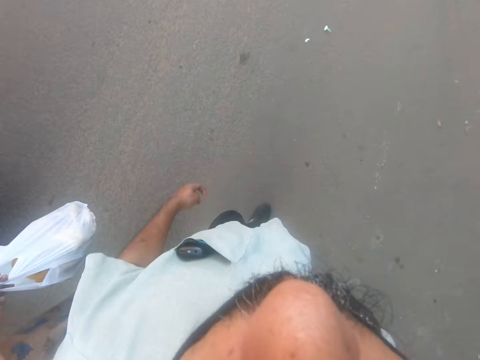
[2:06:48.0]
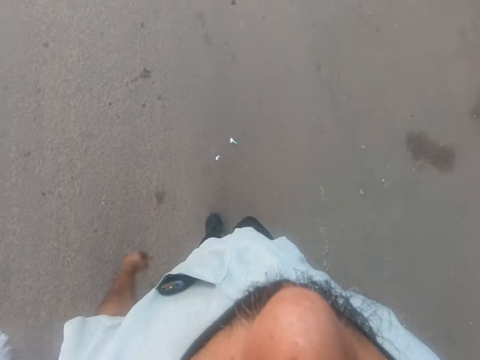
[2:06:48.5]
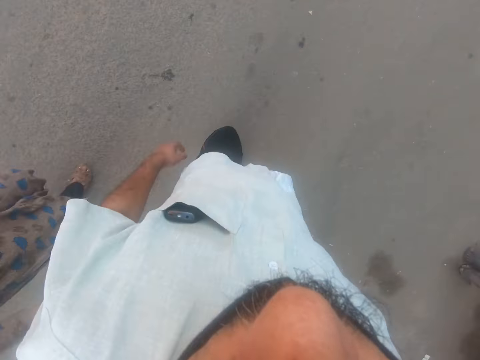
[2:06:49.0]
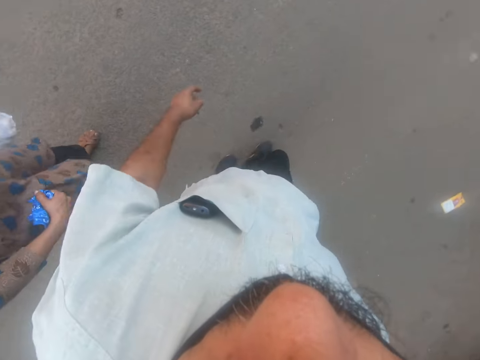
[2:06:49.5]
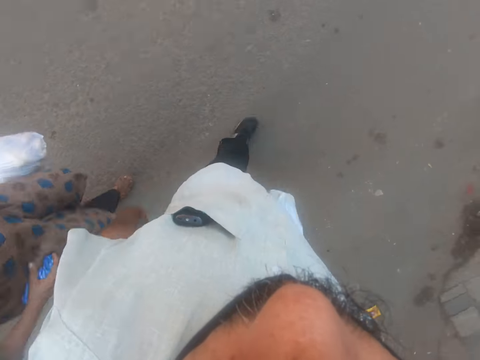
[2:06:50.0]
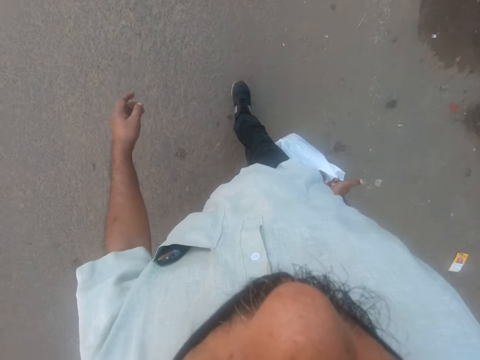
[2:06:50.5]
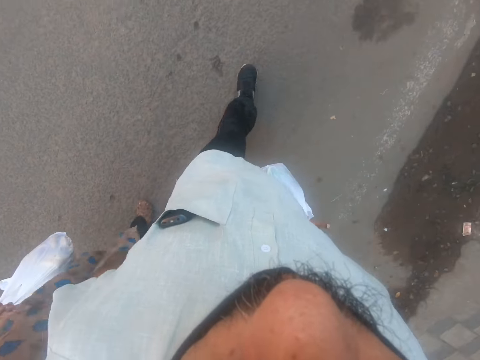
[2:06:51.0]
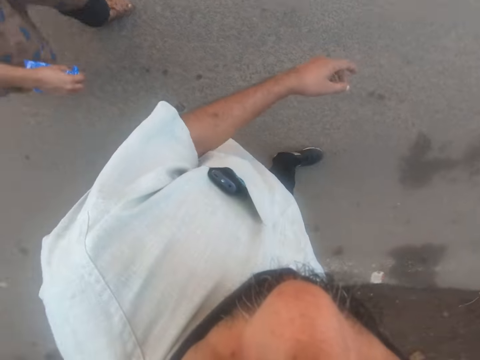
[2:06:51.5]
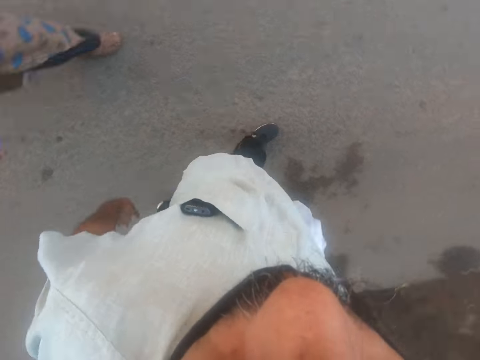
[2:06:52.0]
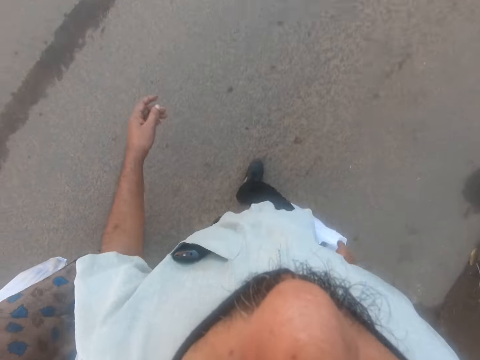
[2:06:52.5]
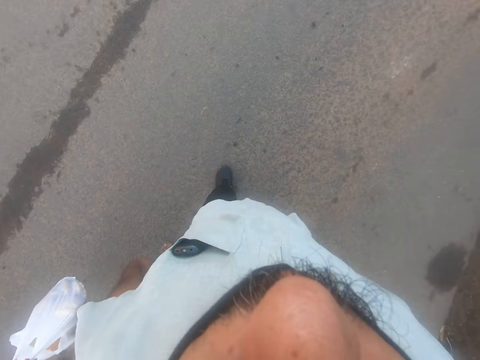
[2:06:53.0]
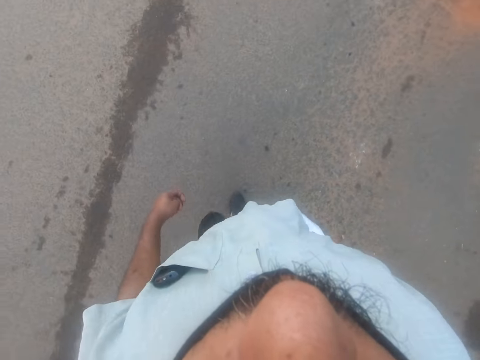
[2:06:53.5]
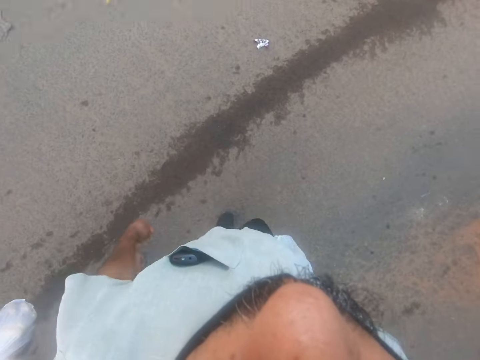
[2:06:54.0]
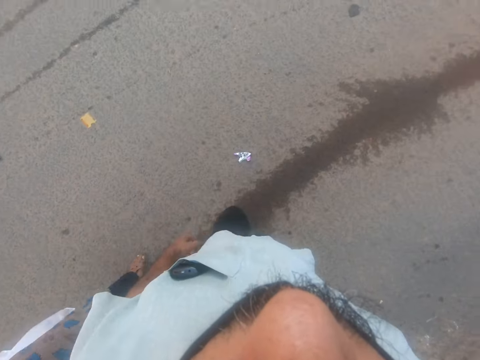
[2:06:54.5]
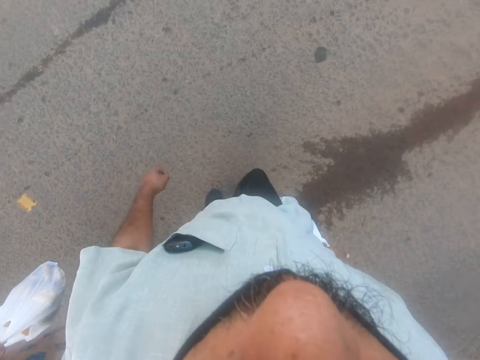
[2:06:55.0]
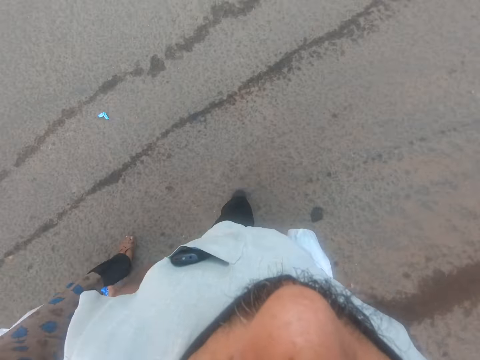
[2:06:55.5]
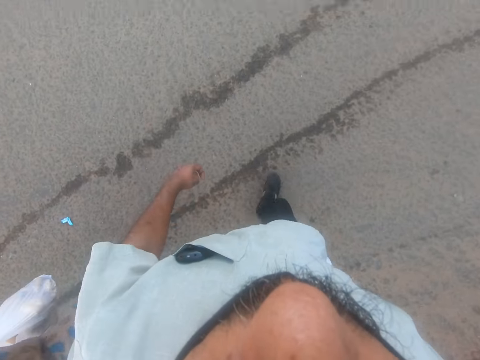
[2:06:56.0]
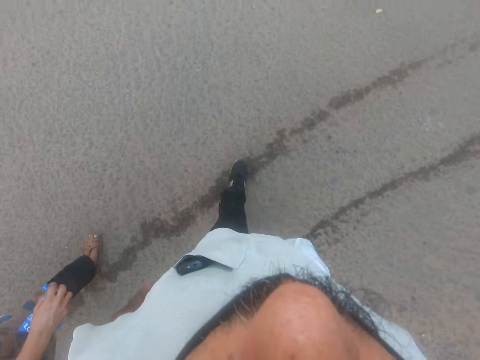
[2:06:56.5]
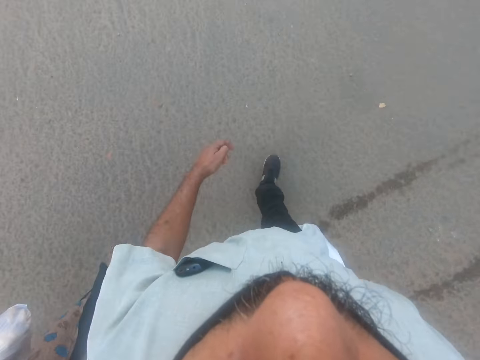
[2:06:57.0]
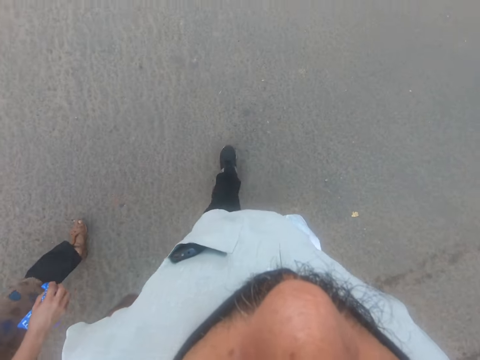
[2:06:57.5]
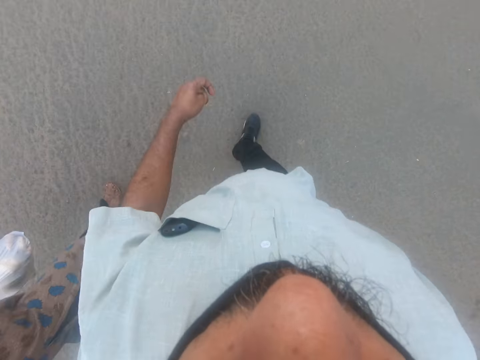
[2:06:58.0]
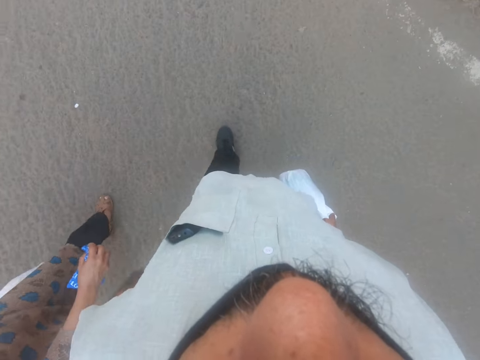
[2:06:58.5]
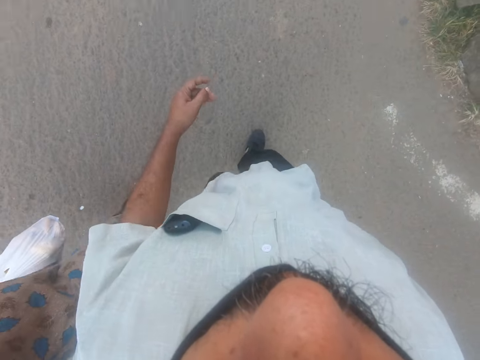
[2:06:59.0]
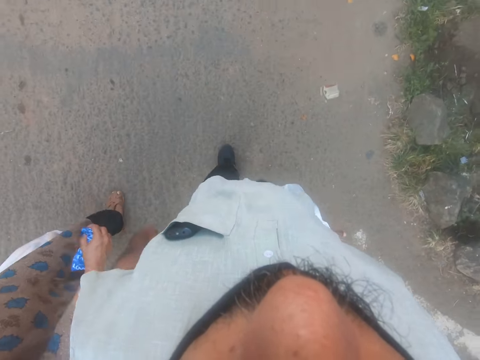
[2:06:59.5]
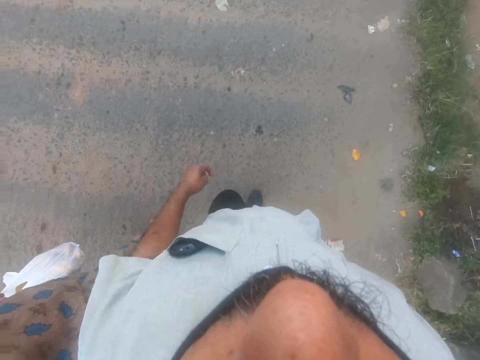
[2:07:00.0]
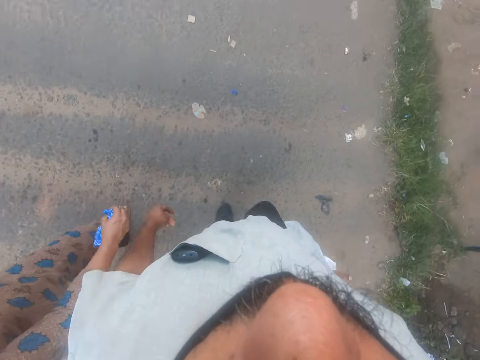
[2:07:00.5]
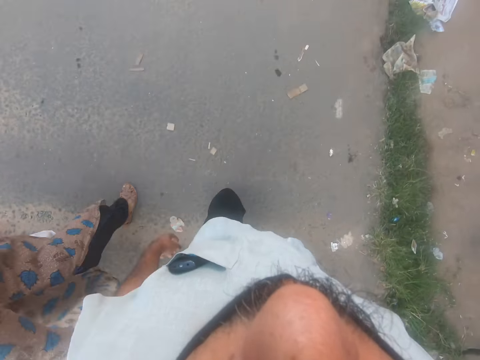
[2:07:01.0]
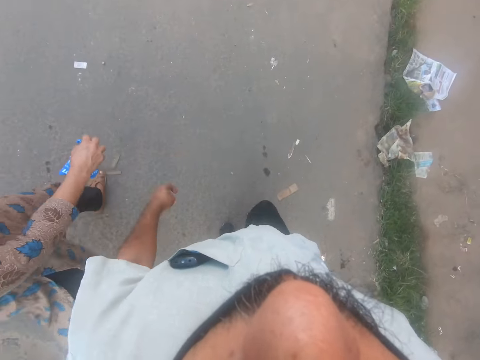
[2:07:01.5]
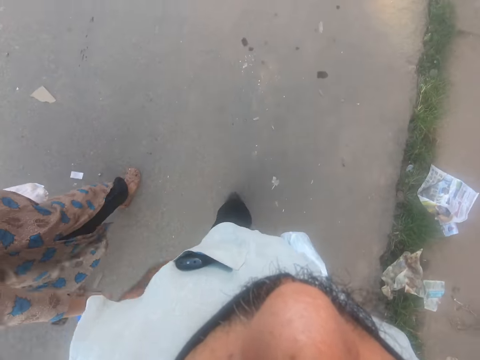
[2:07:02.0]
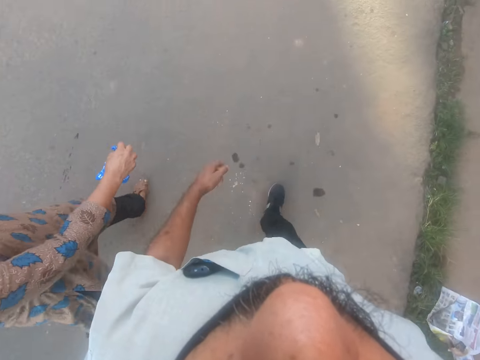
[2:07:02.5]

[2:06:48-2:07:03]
The camera wearer walks forward.

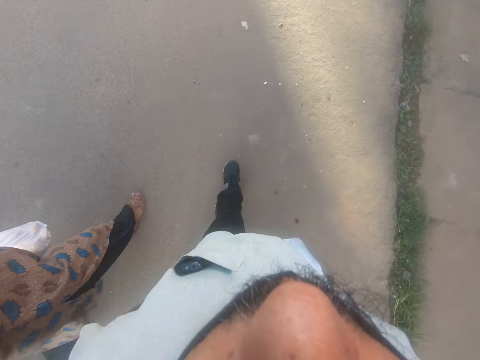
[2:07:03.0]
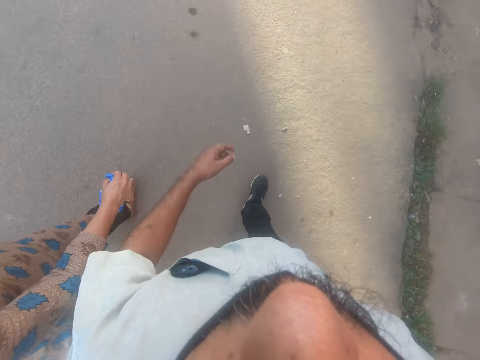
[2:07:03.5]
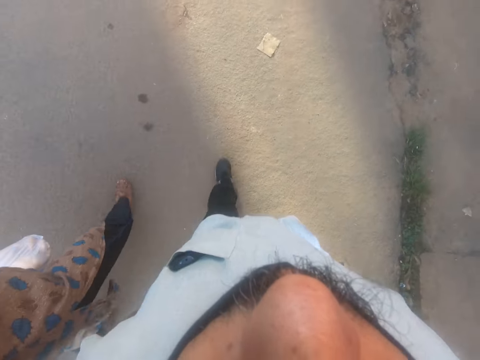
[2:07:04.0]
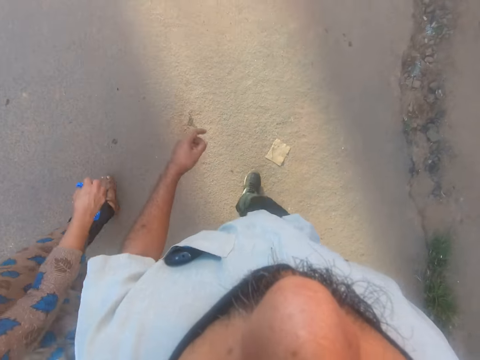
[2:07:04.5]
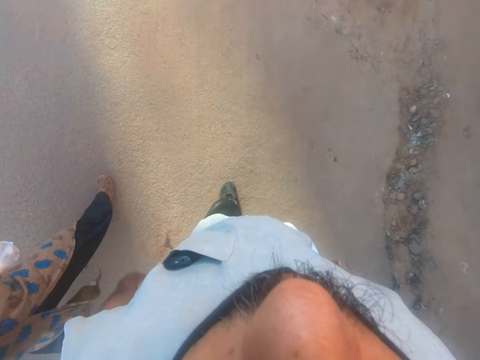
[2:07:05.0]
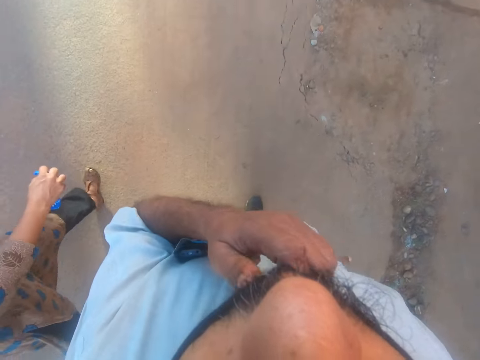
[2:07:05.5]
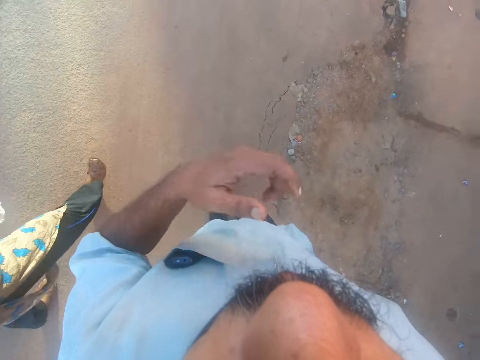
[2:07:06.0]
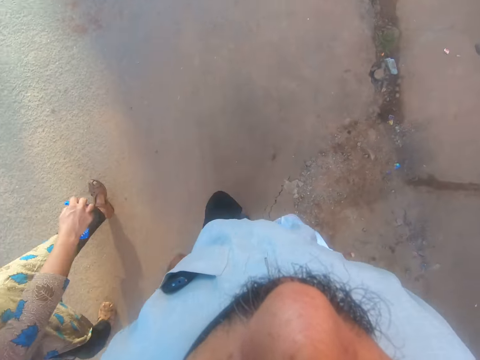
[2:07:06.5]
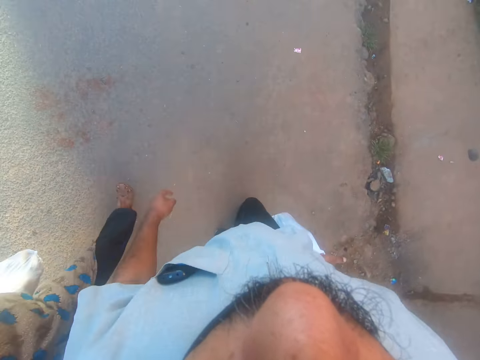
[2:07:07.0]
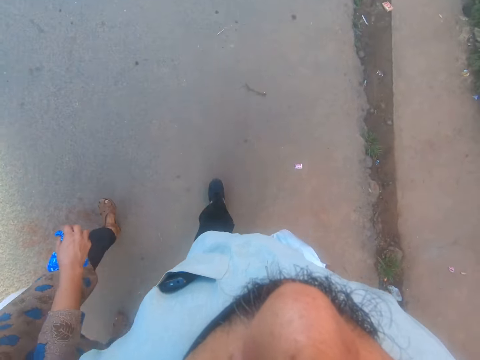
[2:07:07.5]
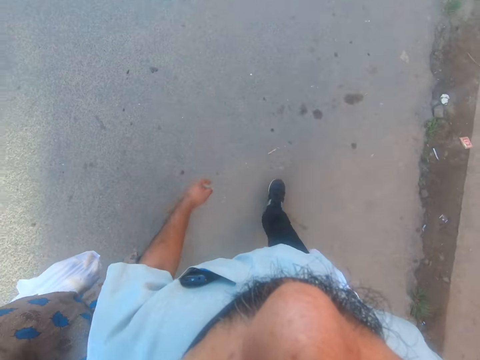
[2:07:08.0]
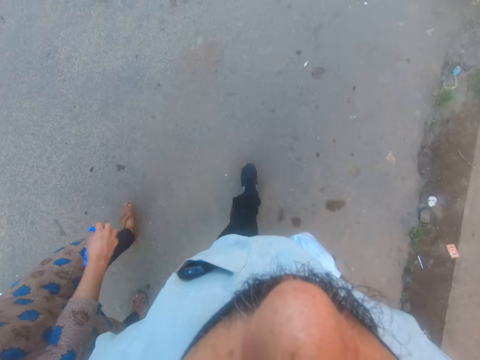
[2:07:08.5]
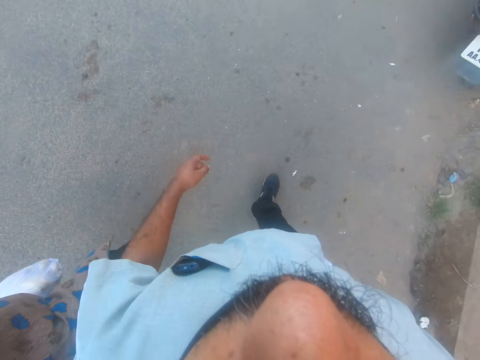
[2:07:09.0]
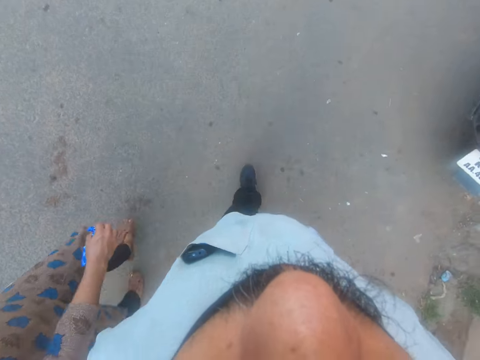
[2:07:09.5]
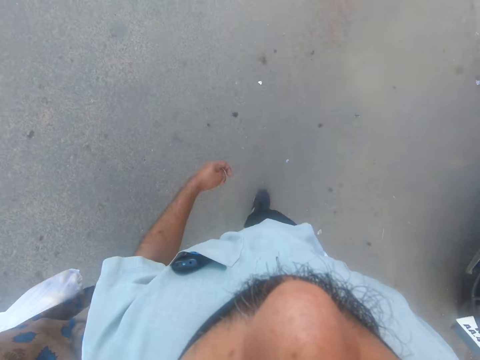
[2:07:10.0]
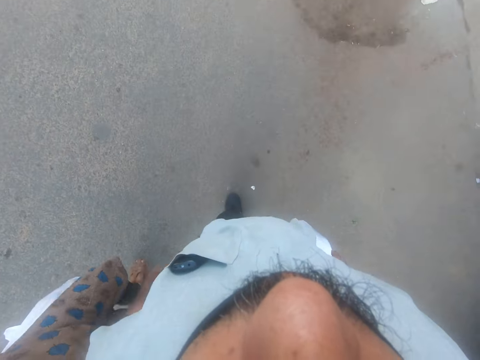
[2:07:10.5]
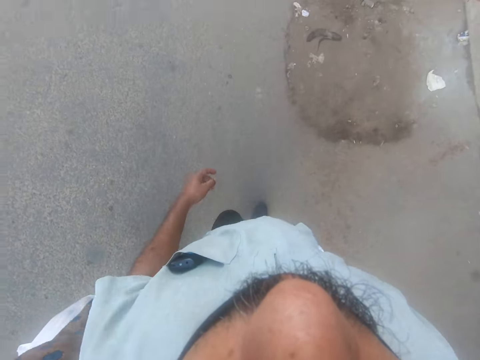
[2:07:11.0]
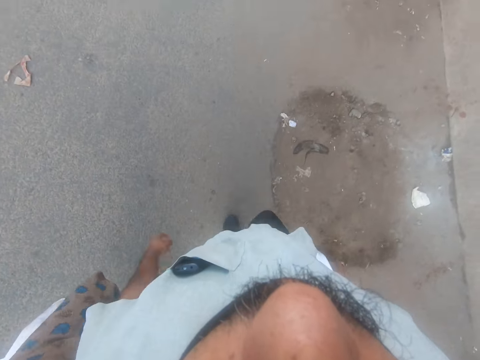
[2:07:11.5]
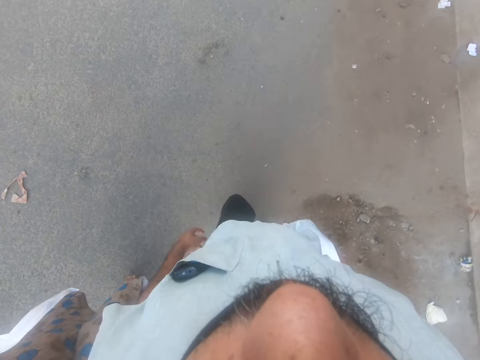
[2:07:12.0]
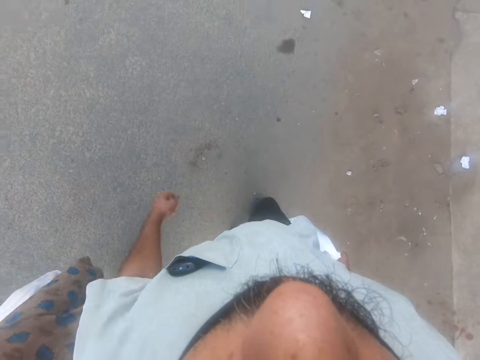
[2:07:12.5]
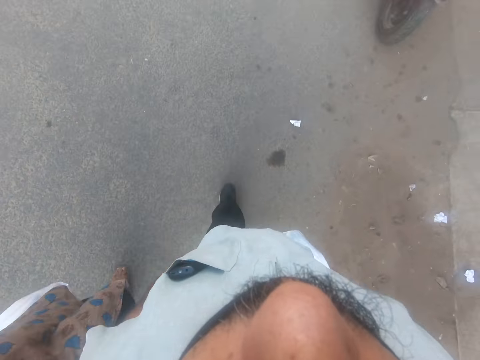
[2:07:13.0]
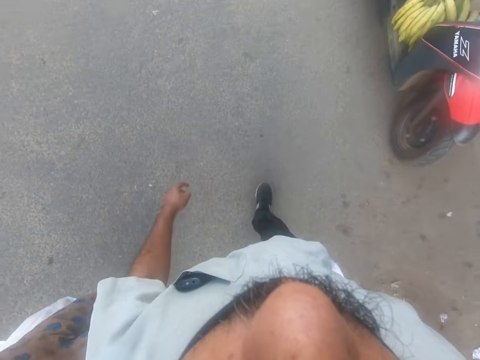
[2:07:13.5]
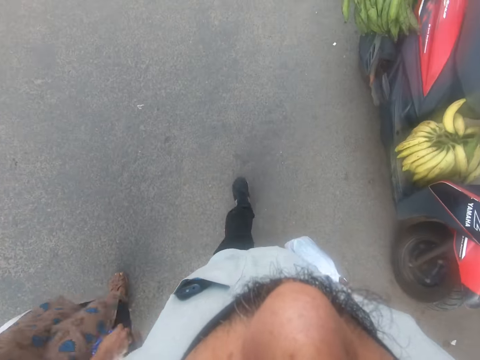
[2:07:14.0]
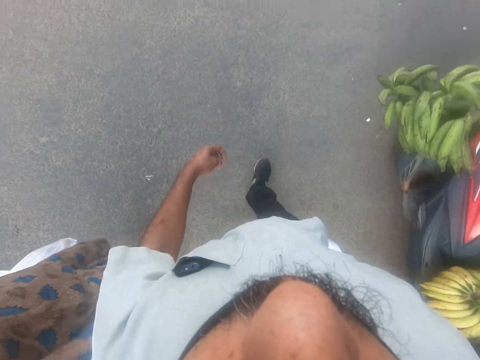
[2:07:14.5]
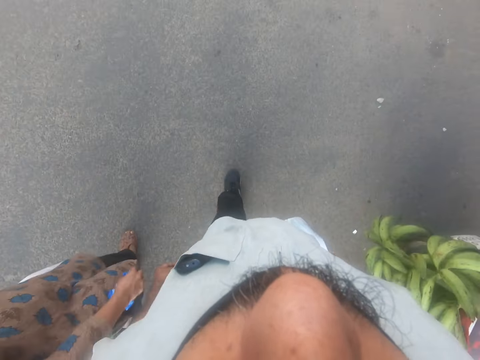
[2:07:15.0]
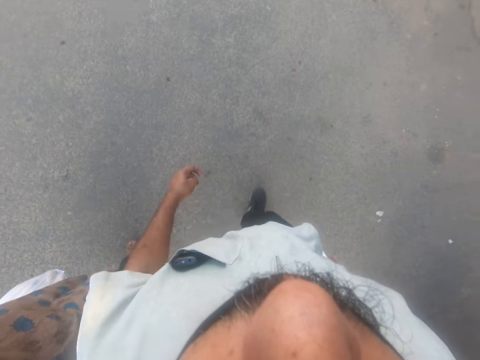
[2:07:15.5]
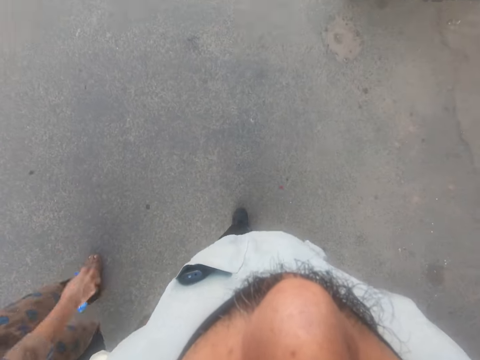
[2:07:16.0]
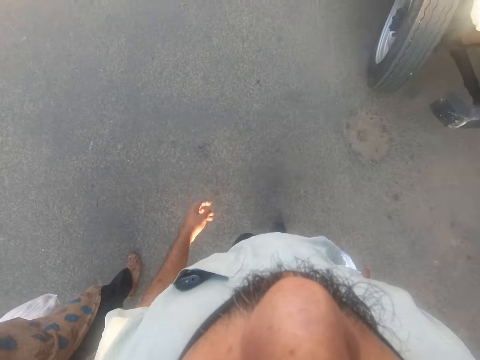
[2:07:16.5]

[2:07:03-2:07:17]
The camera wearer adjusts his mask. He touches his mouth with his left hand while walking. He lowers his left hand. He walks forward.
